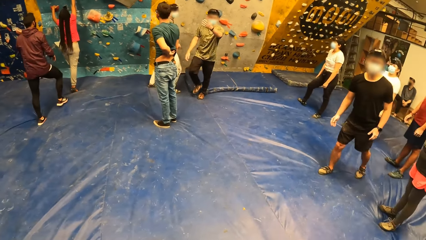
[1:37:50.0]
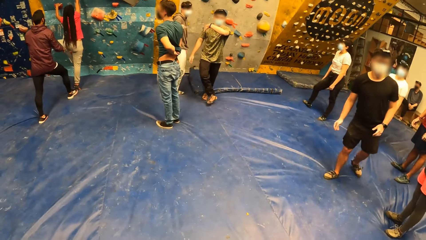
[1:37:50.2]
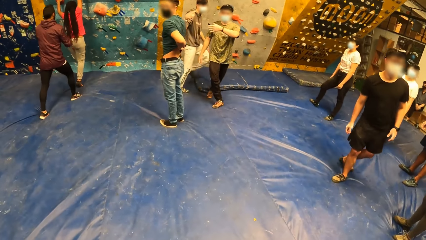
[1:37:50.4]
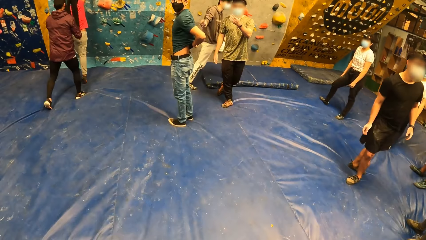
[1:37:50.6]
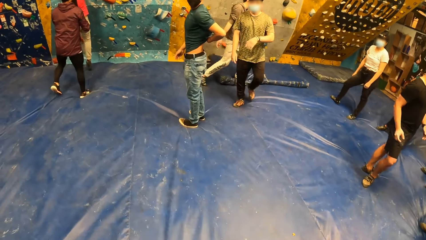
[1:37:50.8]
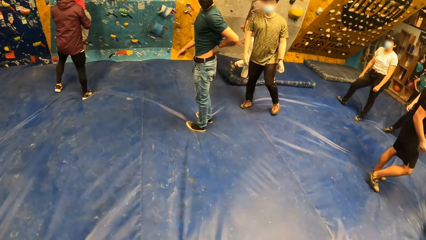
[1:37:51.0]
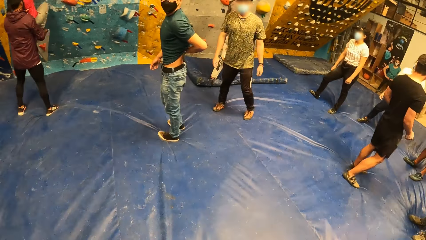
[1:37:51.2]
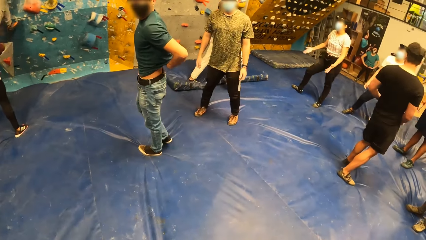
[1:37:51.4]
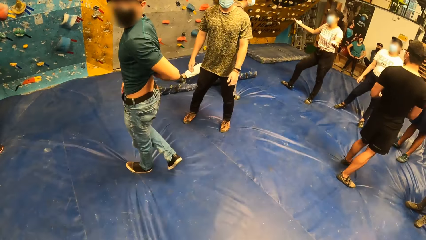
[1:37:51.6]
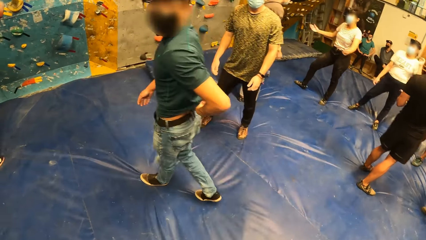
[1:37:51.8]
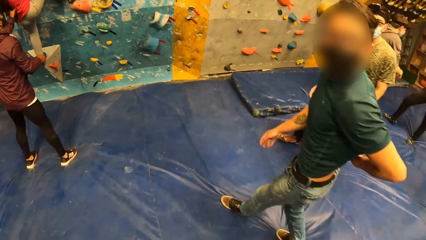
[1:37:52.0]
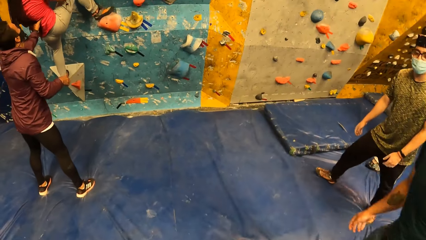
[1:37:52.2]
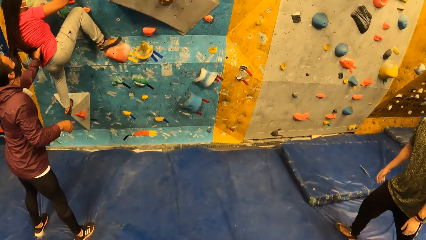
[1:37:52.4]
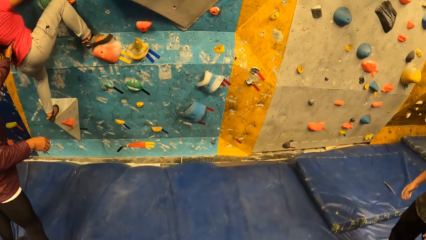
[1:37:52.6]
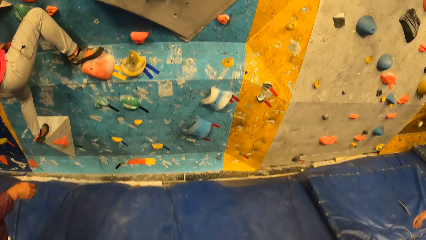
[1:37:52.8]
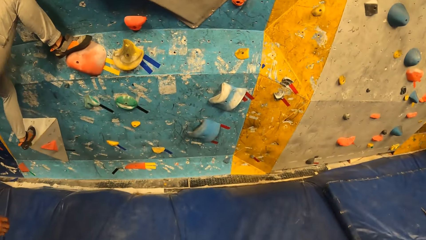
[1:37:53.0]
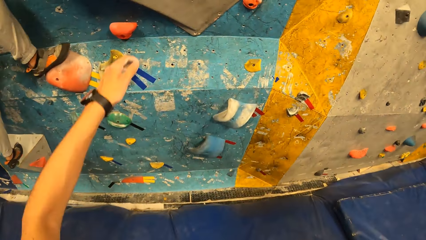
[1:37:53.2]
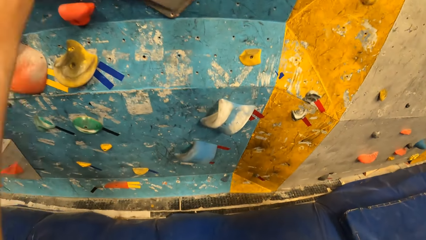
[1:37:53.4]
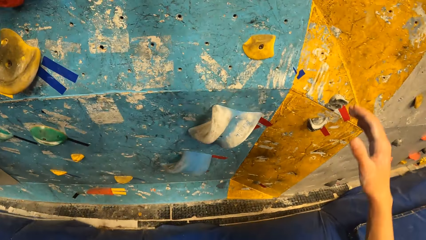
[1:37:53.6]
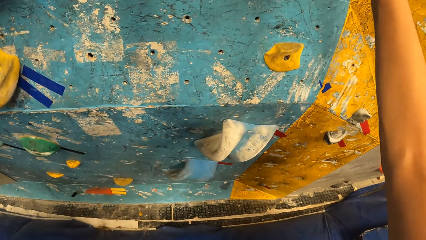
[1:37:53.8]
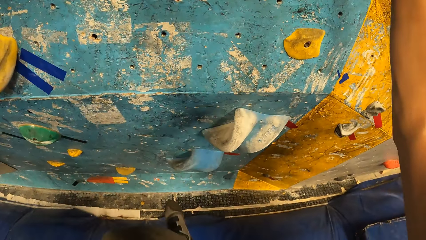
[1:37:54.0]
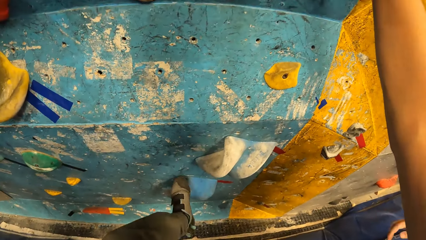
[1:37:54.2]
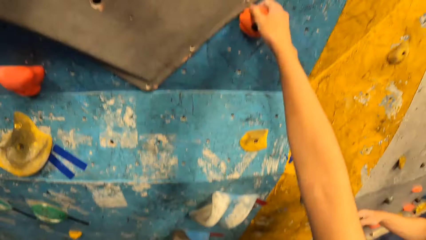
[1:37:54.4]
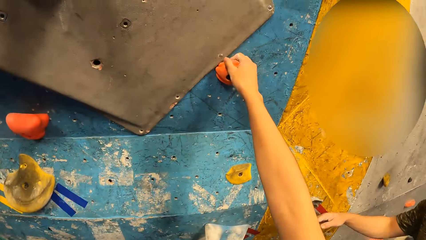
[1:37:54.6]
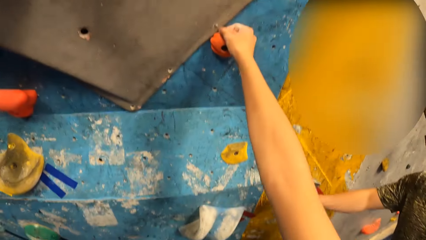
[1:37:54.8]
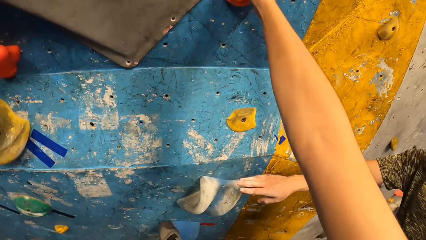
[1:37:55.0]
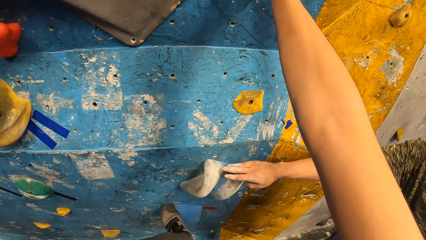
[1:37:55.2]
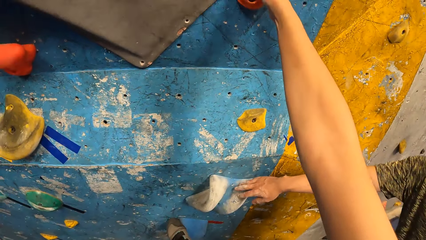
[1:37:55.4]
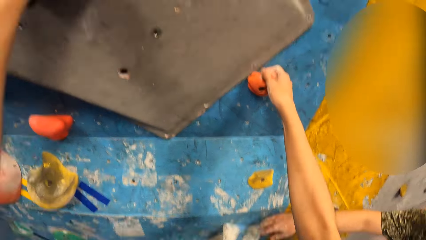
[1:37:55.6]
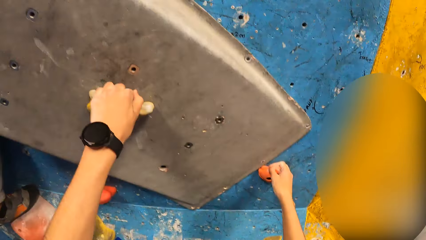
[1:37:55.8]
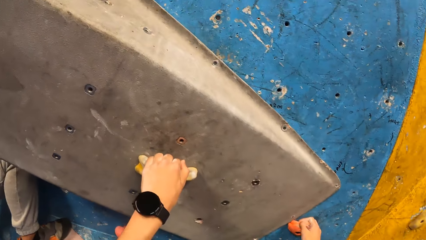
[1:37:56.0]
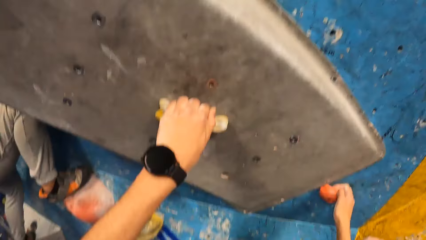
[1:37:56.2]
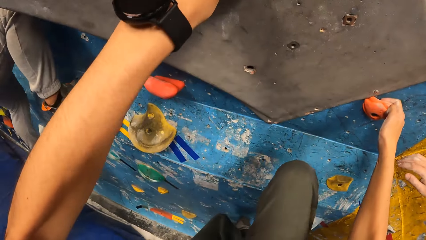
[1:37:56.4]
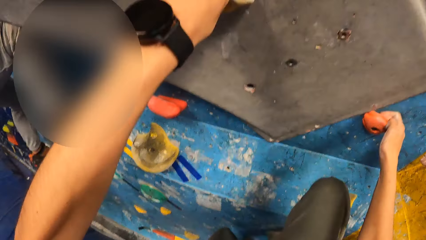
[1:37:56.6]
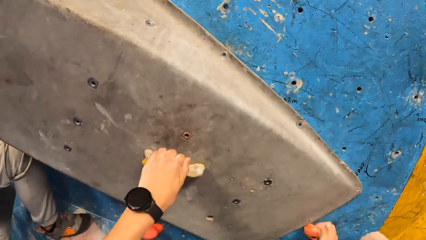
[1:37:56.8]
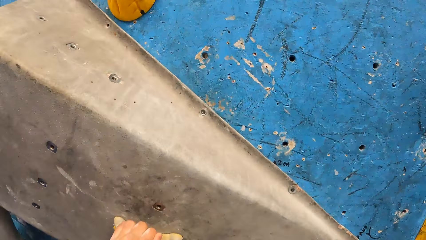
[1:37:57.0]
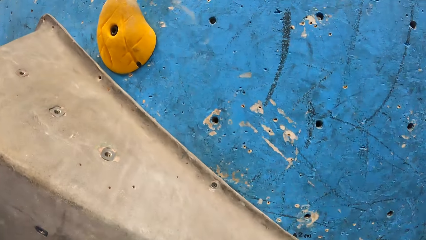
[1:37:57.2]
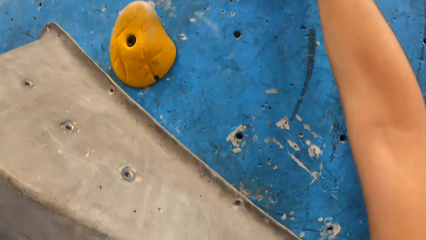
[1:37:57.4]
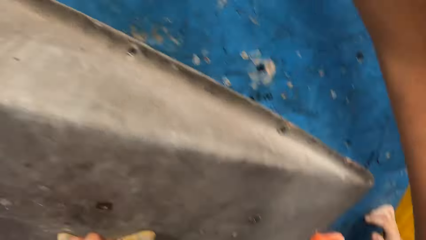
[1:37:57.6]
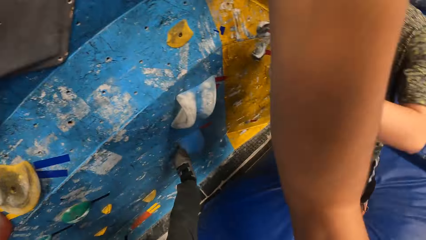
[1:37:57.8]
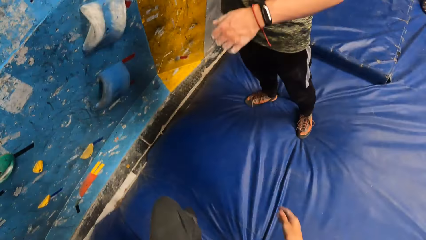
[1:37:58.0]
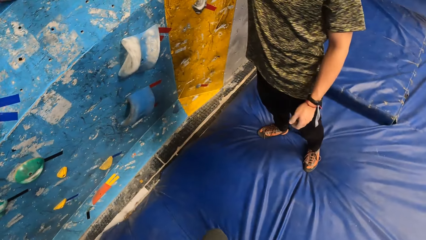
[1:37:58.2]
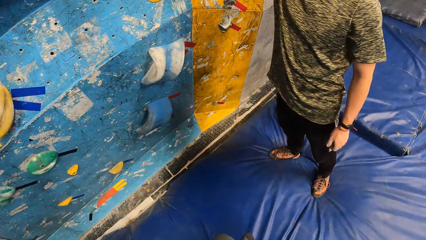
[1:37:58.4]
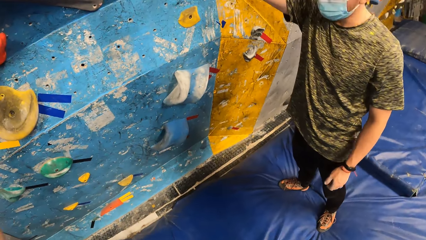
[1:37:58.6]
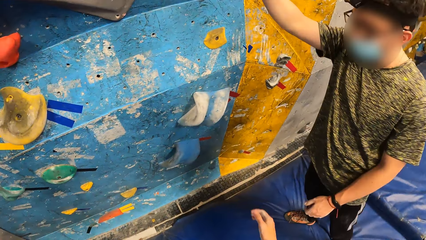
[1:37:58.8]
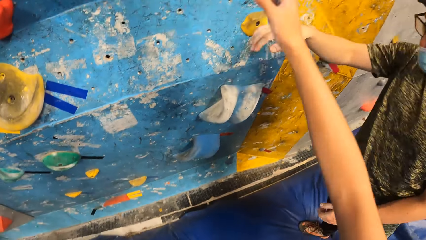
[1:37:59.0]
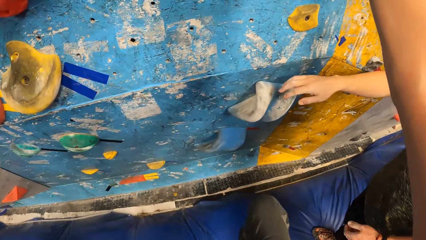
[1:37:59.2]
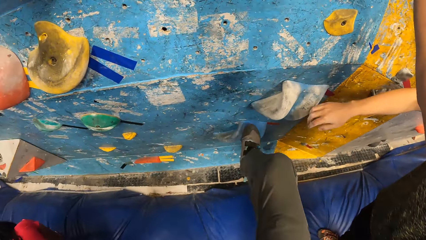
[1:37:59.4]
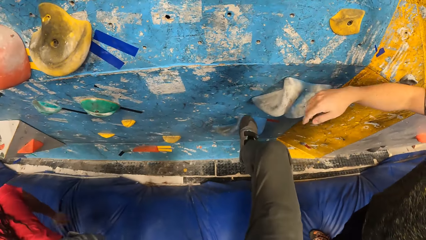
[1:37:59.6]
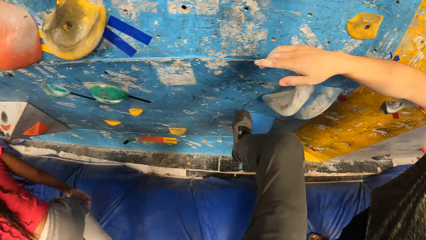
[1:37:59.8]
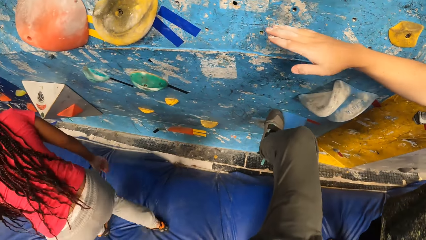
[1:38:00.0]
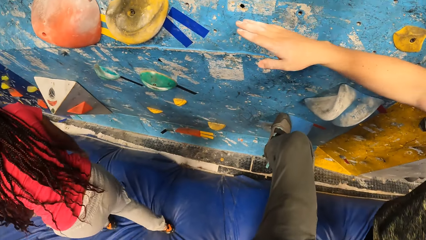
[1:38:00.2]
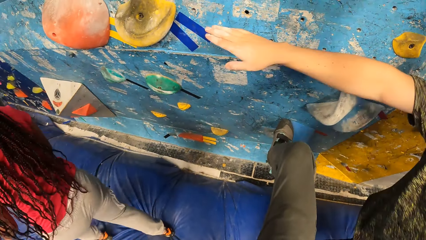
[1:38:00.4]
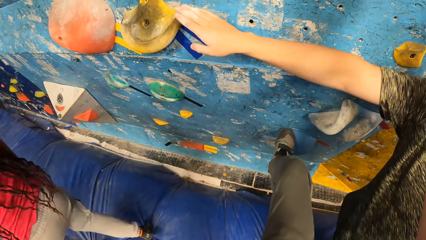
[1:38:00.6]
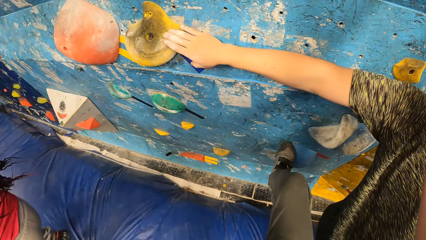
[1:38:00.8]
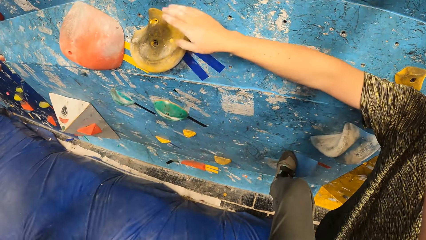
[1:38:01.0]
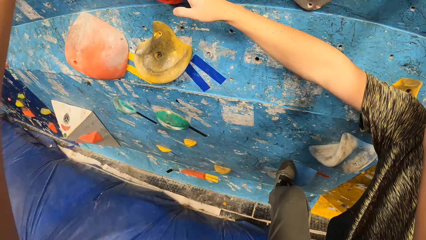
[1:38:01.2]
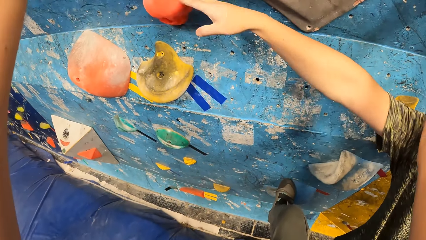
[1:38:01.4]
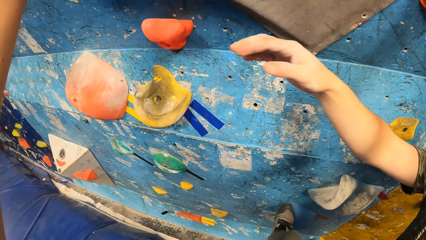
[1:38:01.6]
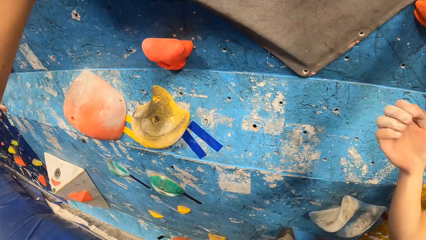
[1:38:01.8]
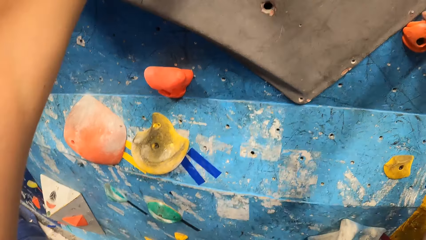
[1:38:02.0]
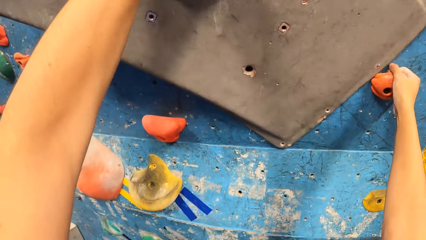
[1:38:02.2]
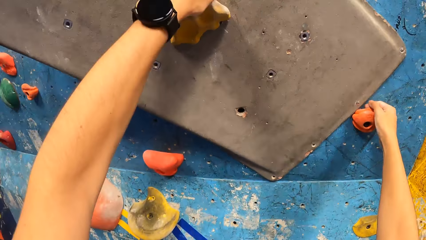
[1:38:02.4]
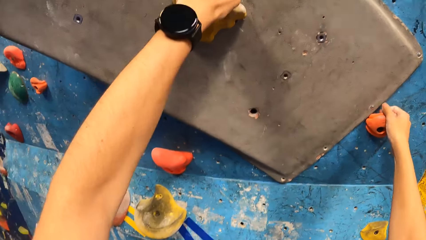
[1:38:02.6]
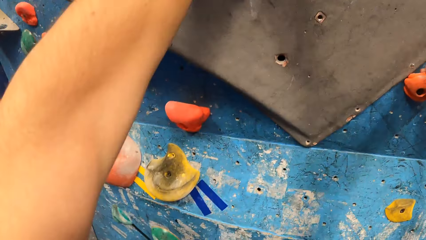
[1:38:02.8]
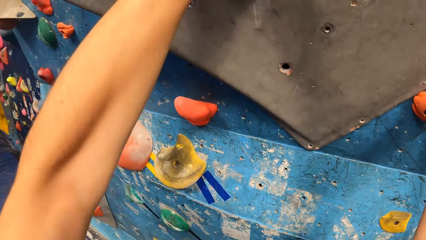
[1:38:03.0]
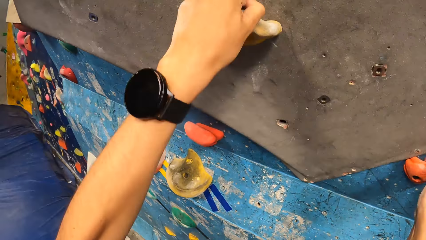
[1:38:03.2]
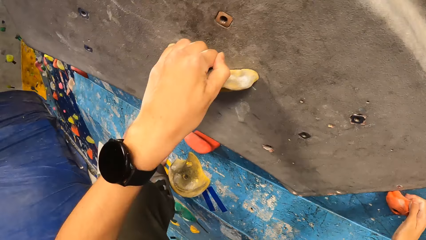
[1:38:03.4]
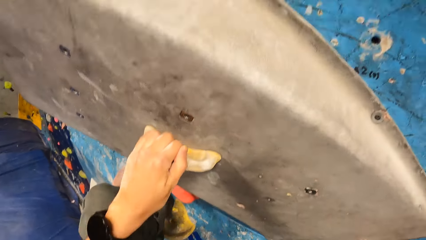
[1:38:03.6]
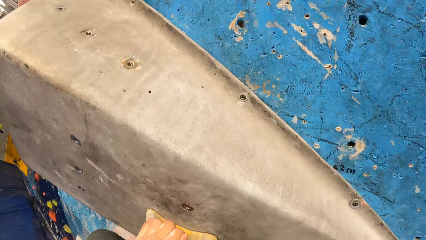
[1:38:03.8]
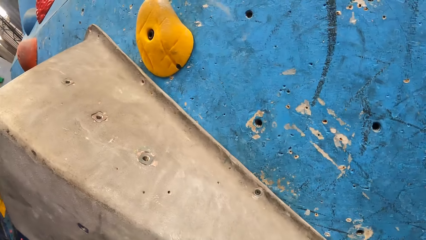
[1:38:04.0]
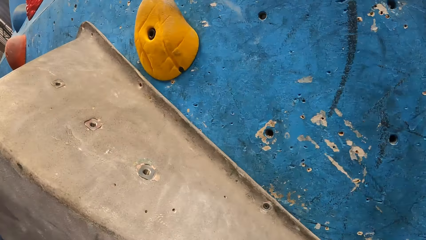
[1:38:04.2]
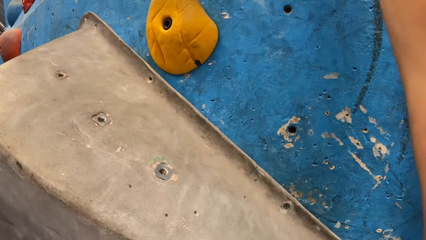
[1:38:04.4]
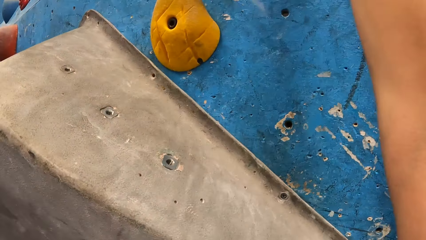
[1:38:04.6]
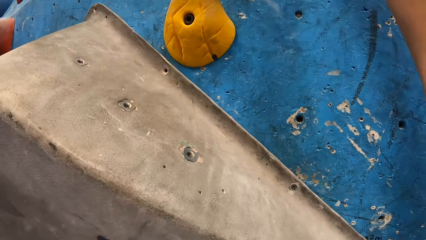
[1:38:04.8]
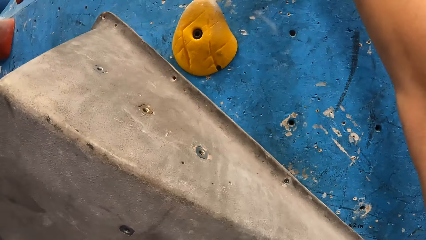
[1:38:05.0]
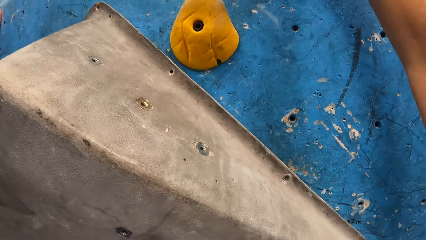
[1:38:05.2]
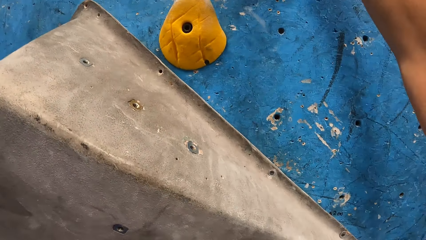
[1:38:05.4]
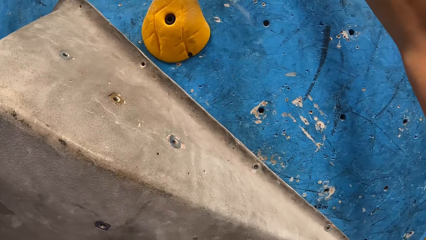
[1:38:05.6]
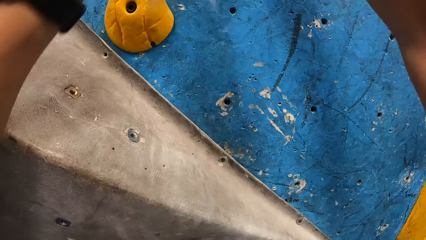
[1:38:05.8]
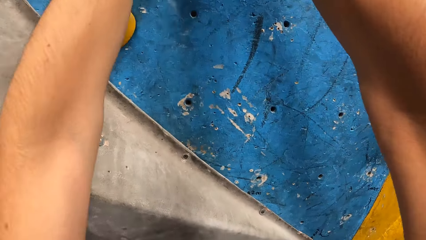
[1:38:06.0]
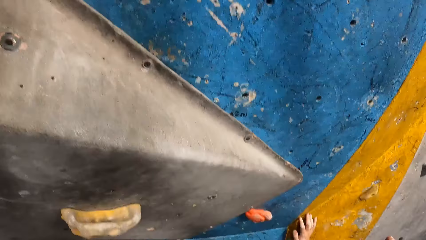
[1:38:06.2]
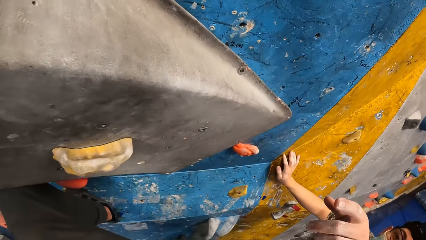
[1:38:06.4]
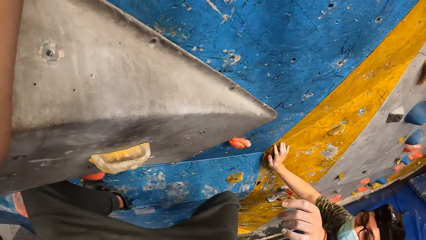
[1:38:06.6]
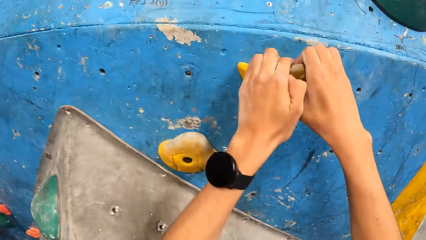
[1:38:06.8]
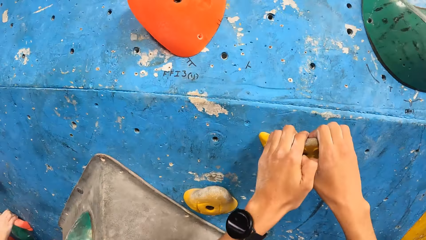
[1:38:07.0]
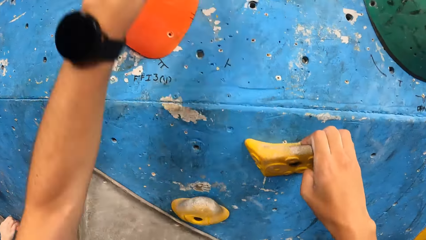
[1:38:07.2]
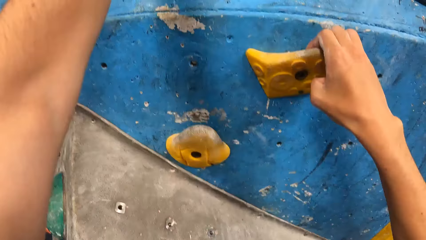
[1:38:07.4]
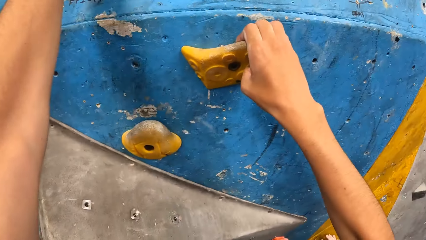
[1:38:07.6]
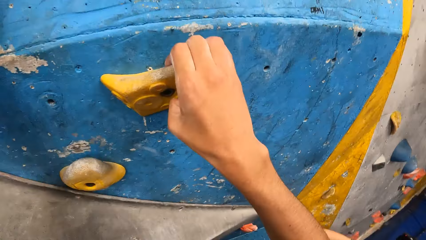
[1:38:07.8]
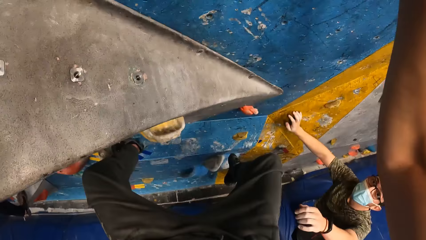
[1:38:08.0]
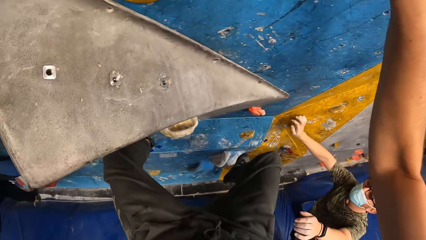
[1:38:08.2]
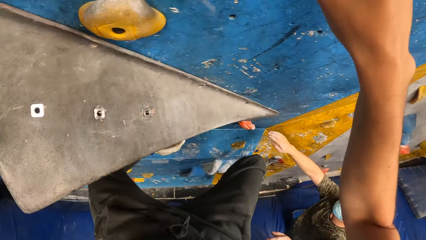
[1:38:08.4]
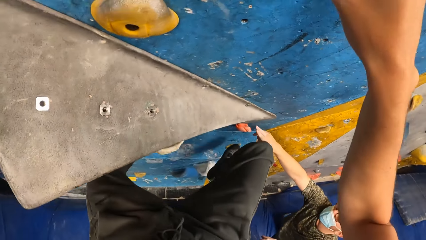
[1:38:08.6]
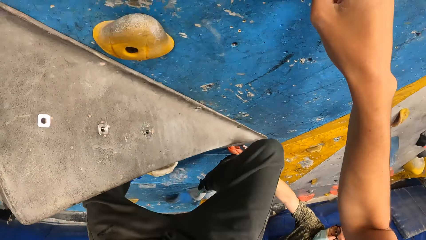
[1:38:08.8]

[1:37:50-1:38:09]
The camera wearer walks towards the artificial rock or bouldering wall. They climb the bouldering wall. They fall on a boulder mat from the bouldering wall. A man holds the artificial rock. The camera wearer climbs the bouldering wall.
